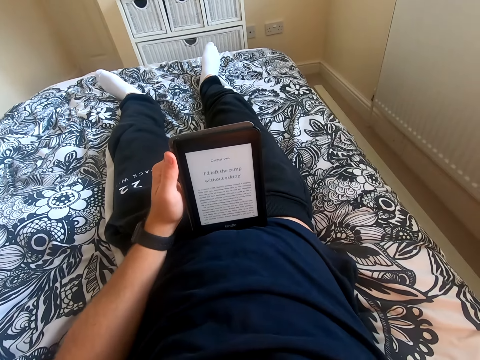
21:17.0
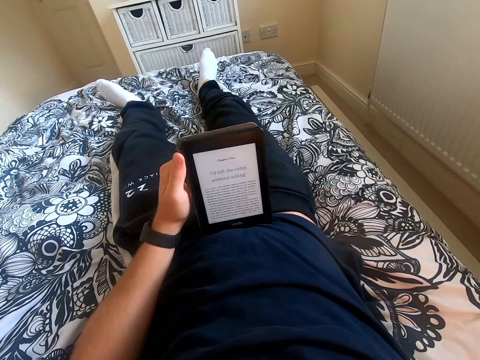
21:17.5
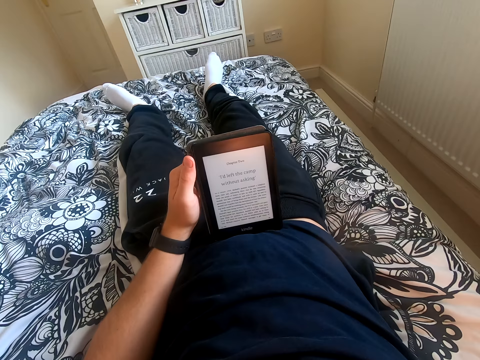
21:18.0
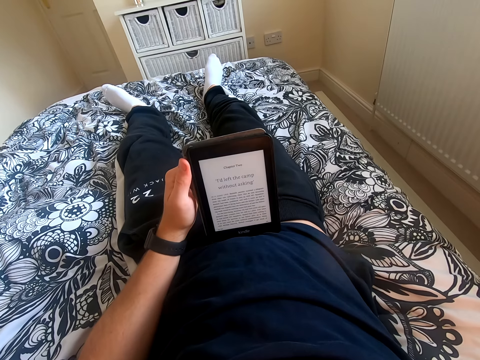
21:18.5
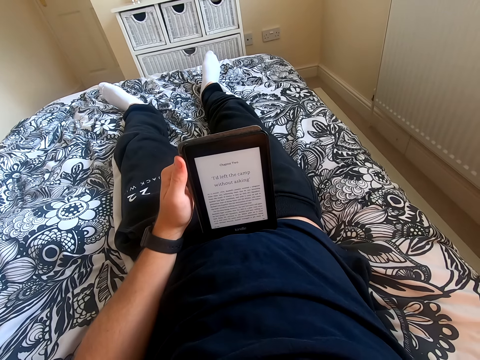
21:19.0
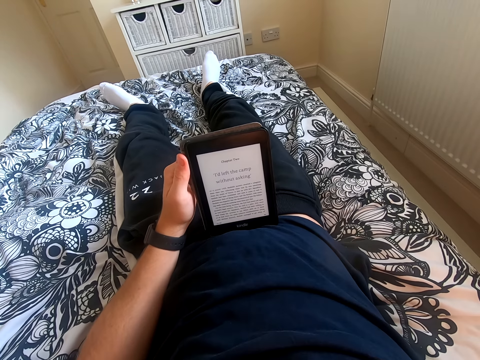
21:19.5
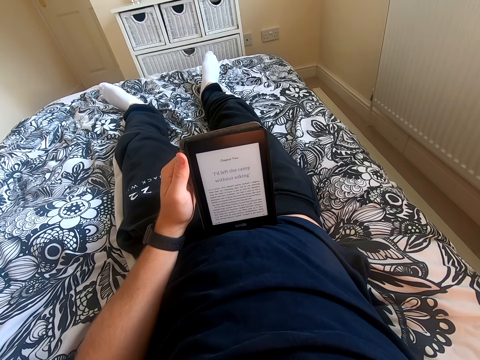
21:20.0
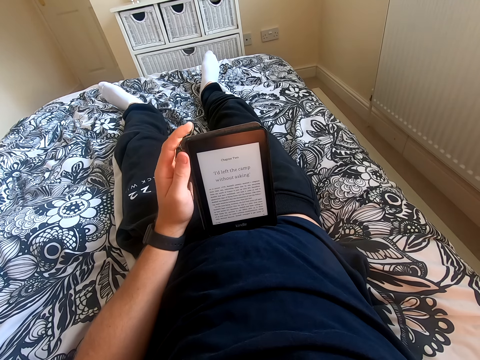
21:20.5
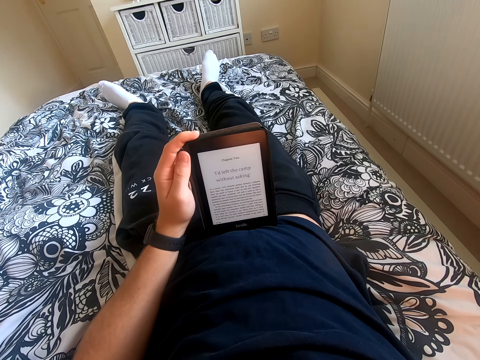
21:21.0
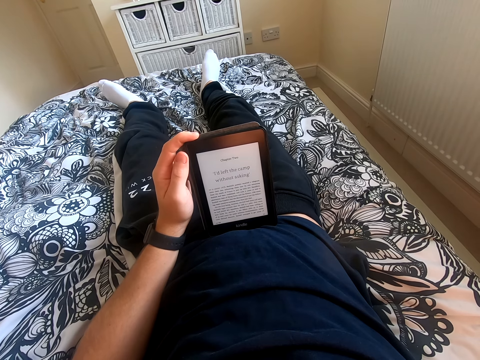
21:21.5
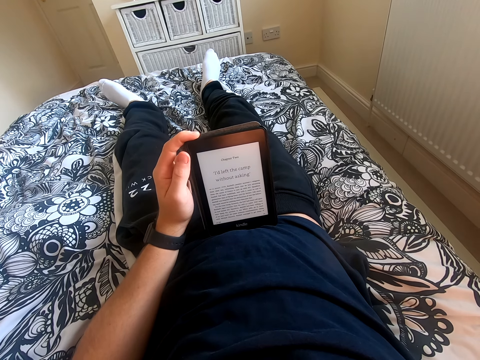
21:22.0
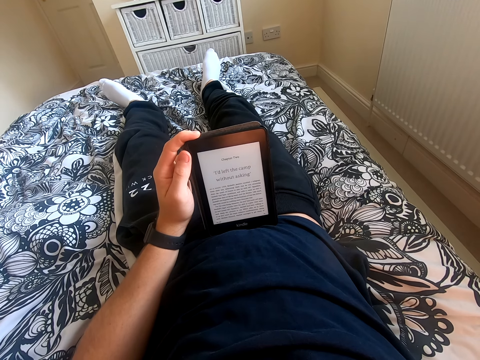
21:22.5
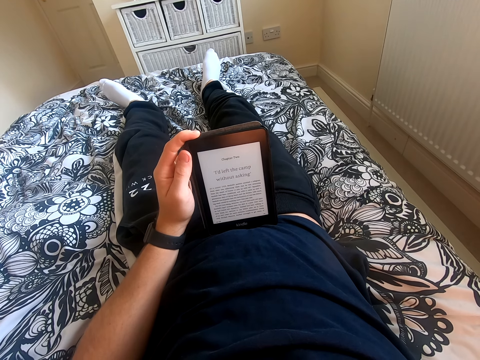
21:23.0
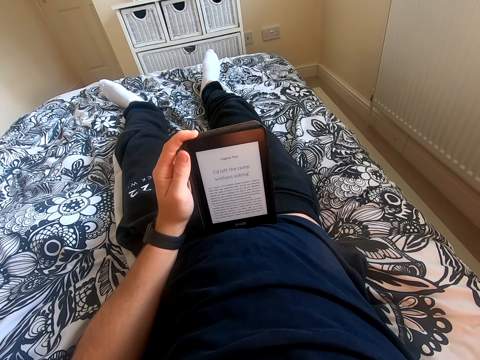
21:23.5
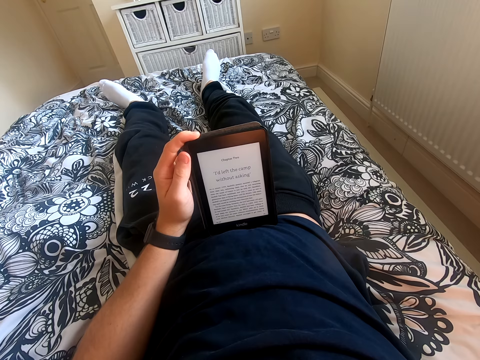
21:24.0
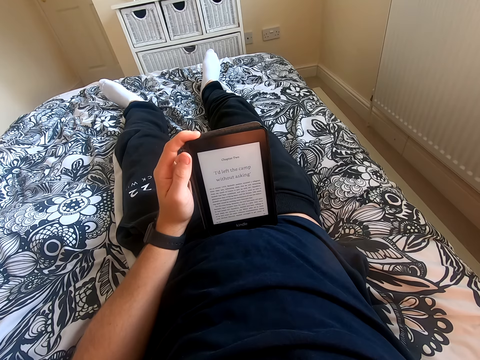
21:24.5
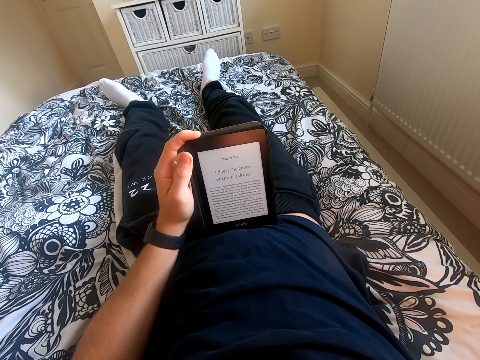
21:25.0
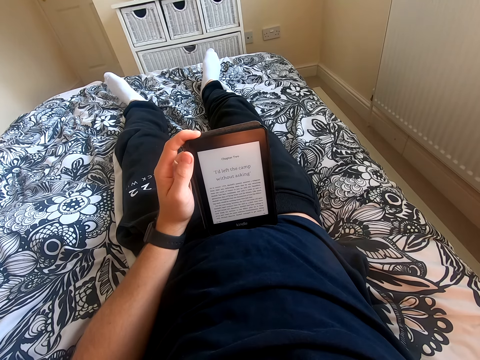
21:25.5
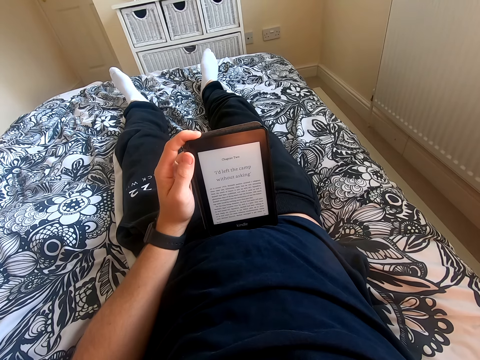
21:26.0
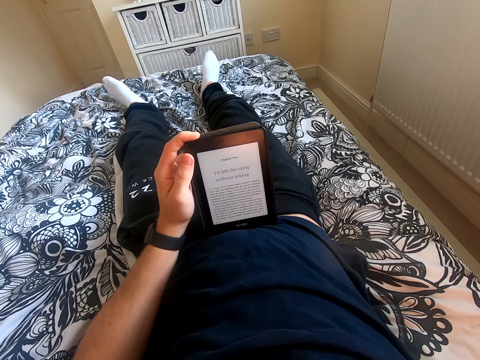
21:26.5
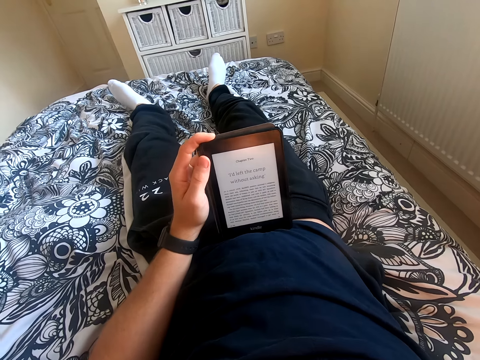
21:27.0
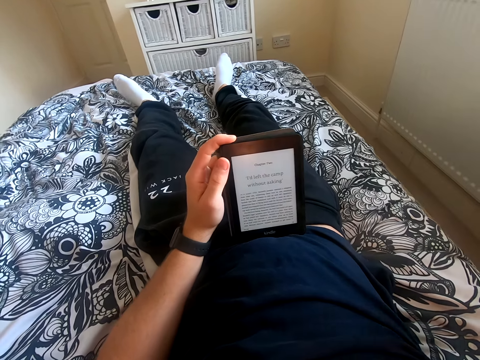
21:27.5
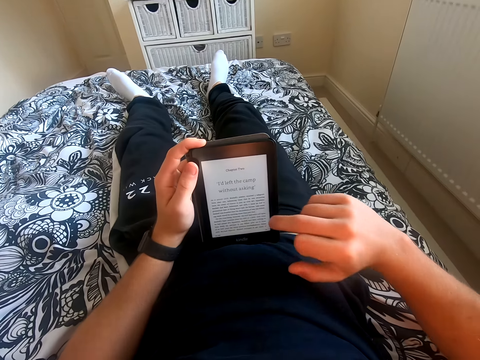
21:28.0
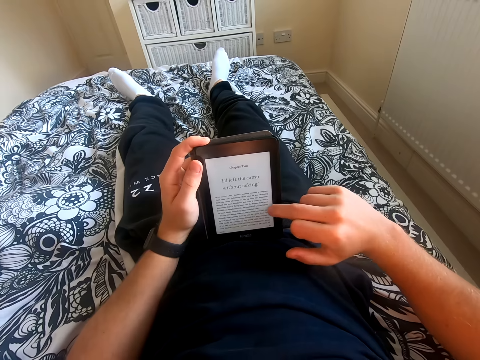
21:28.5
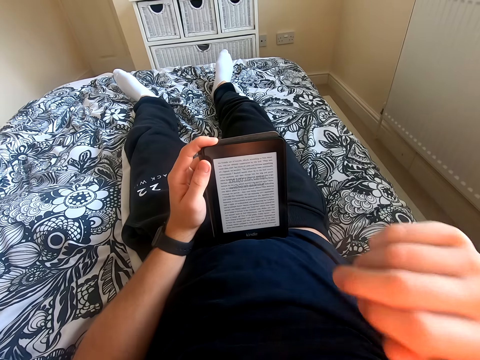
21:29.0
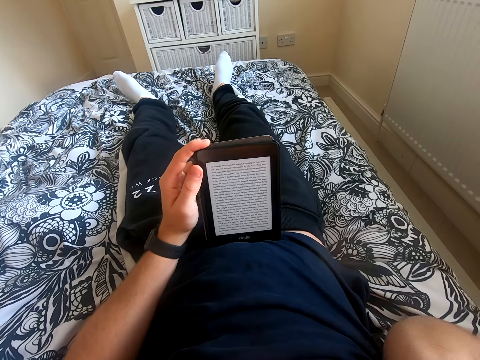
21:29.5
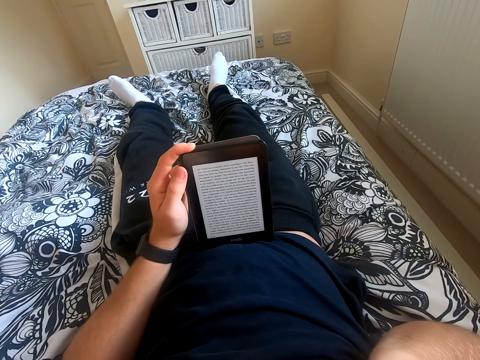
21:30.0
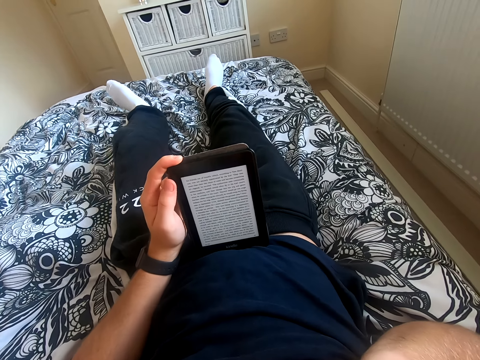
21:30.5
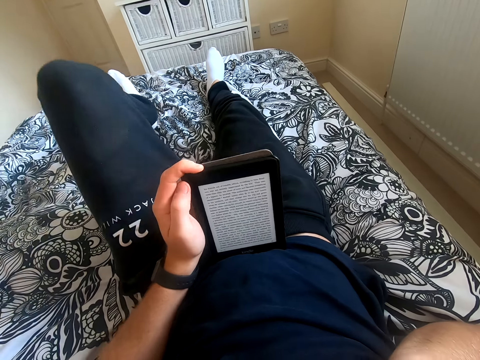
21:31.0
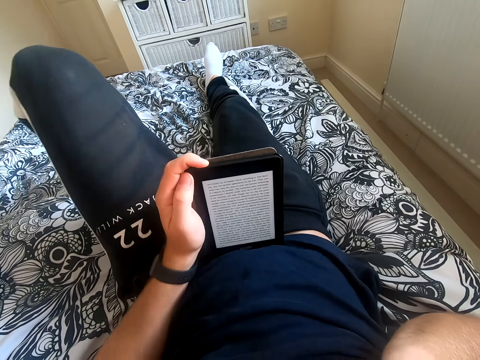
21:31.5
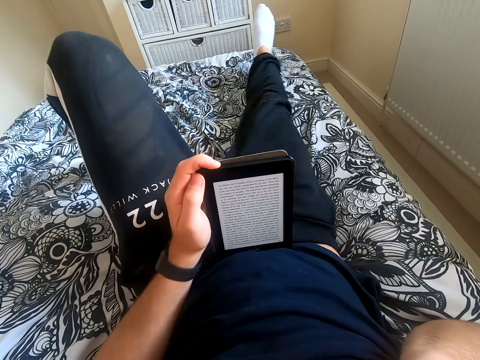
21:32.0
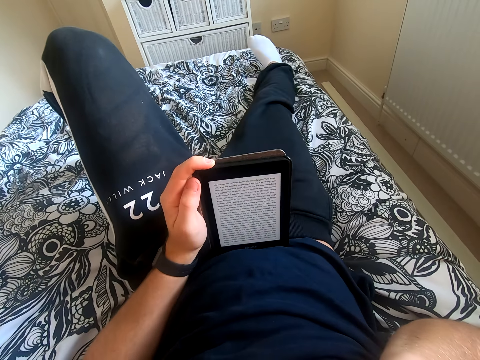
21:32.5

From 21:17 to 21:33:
The camera wearer reads through the tablet. He moves his feet. He scrolls through the tablet. He lifts his right hand from the tablet. He touches something. He reads a book on his tablet. He moves his left leg on the bed.

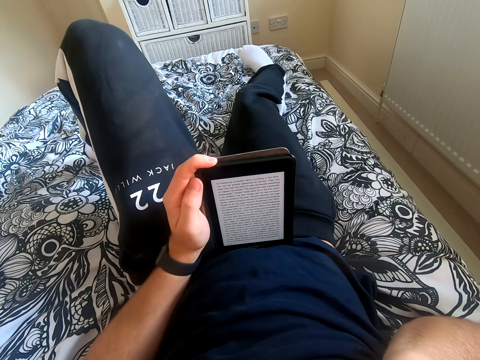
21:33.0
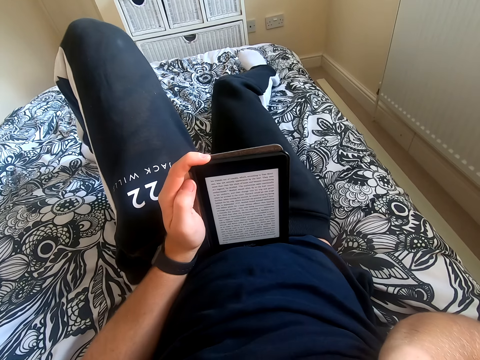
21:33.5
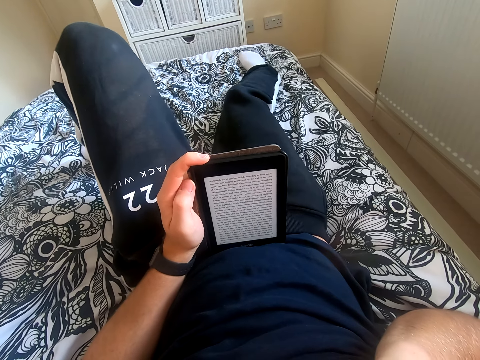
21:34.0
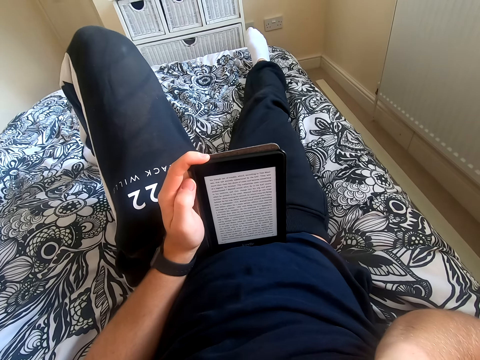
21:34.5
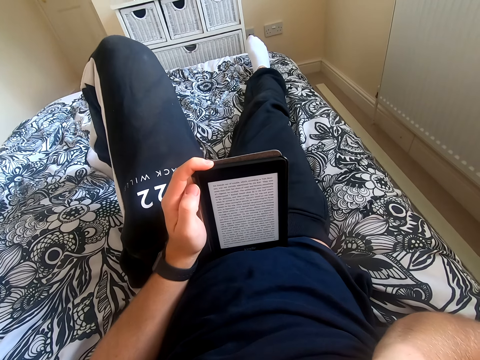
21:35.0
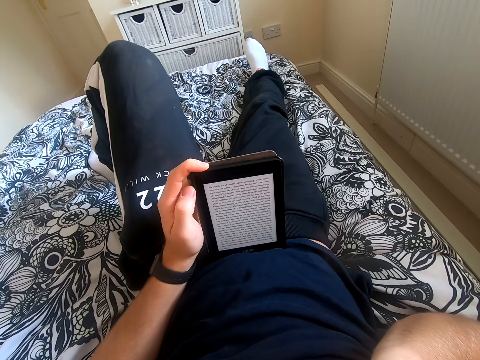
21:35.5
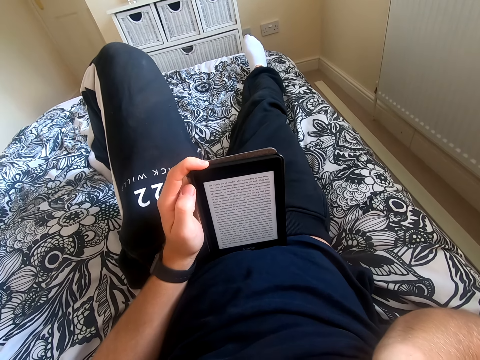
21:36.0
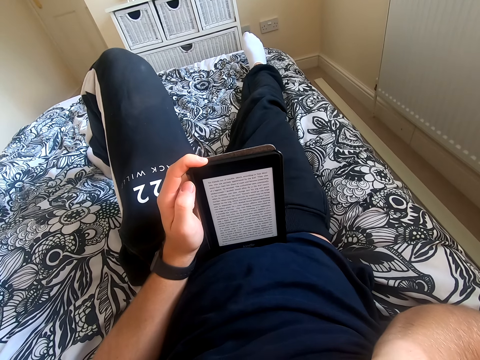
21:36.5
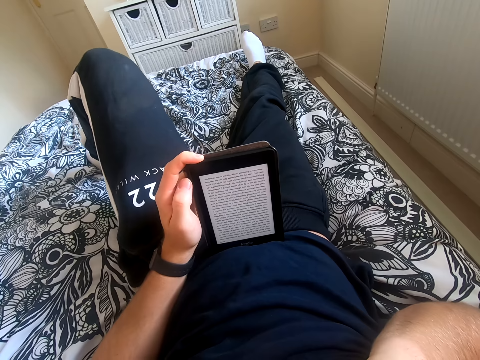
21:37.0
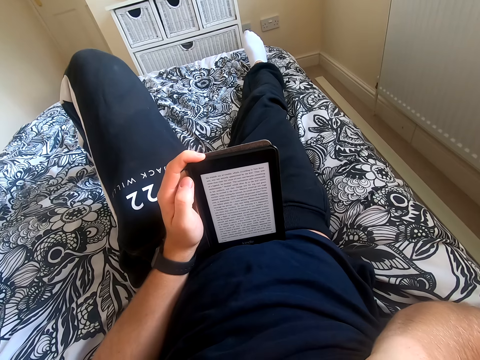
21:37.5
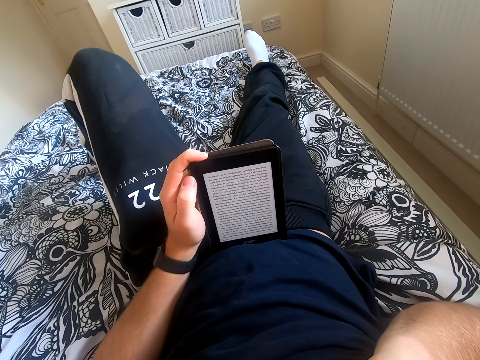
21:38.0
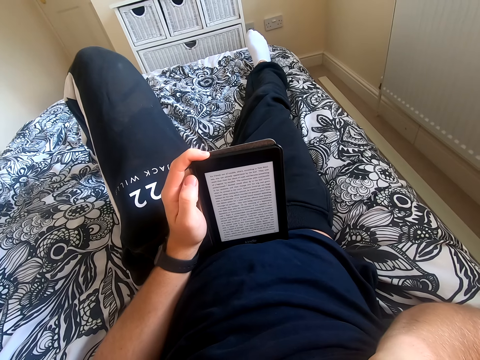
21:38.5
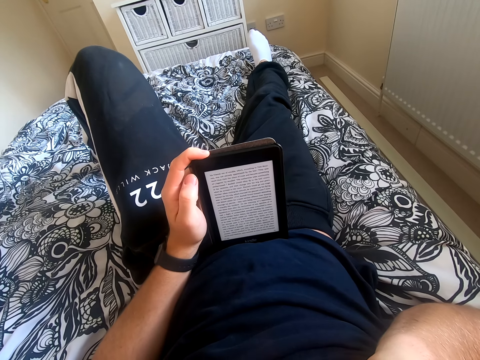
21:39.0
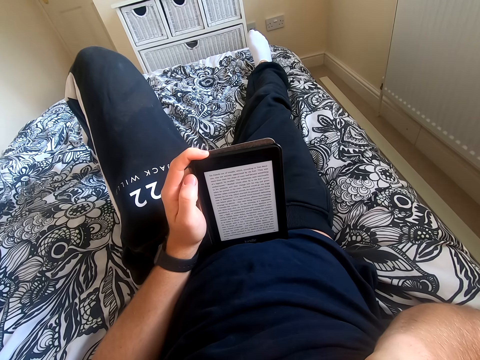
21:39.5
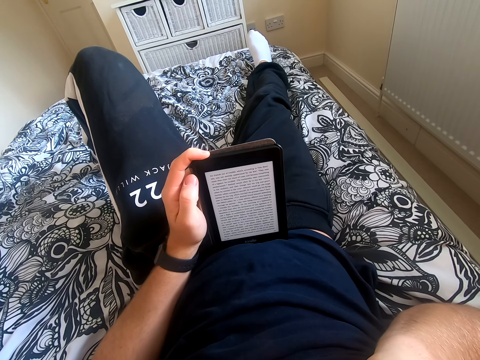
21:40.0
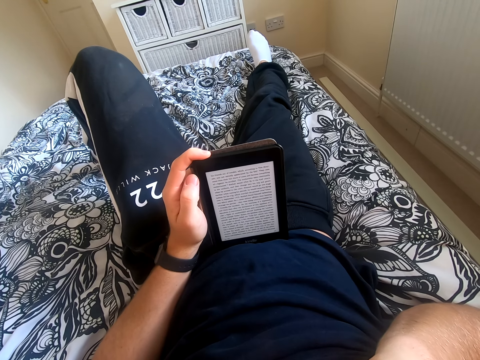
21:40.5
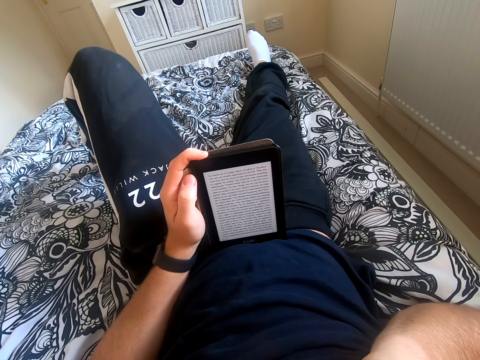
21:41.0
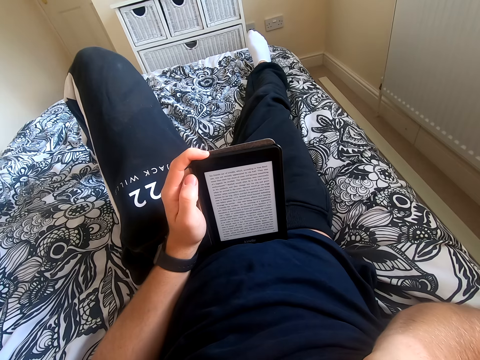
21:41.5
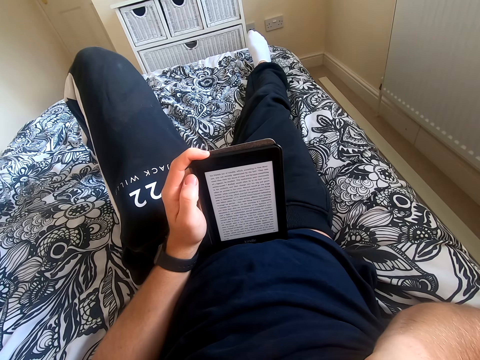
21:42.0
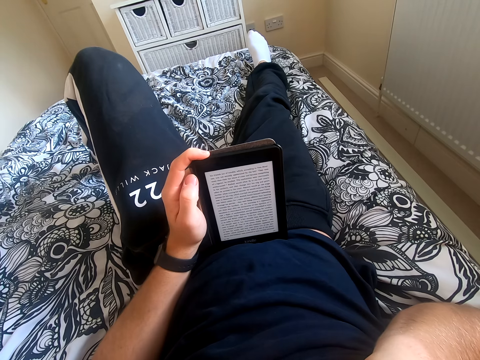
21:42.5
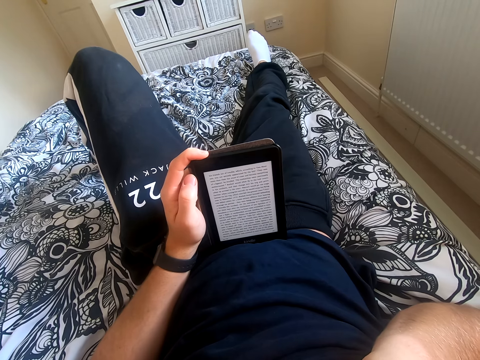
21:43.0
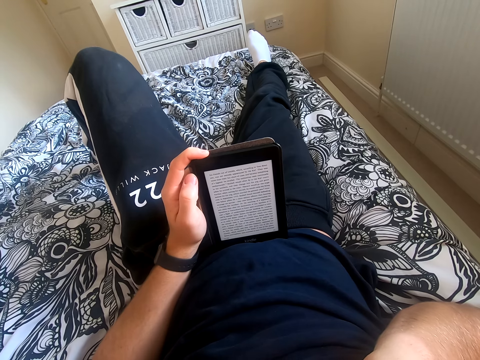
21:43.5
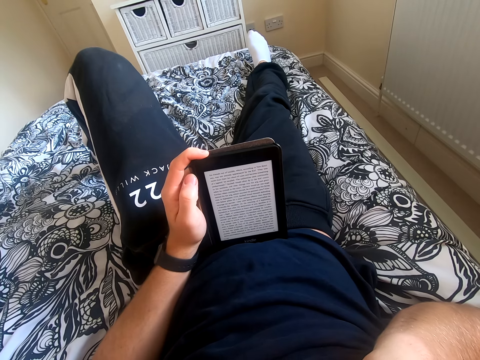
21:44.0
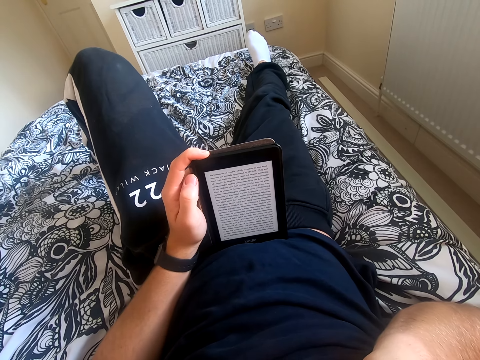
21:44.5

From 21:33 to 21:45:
The camera wearer lifts his legs on the bed. He moves his right leg on the bed. He reads a book on his tablet.
